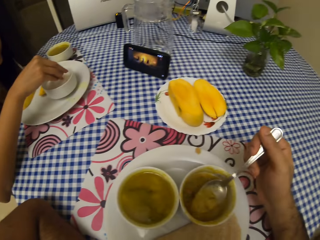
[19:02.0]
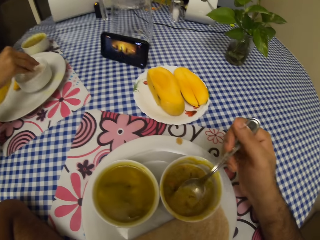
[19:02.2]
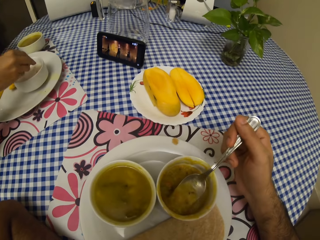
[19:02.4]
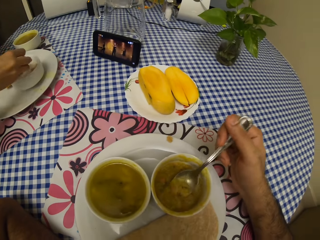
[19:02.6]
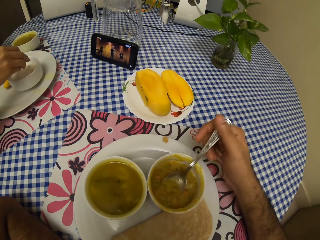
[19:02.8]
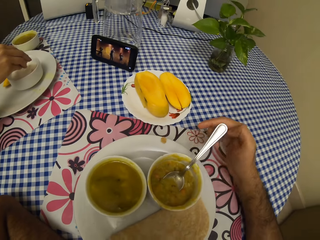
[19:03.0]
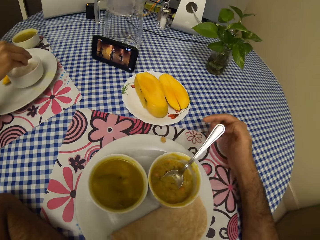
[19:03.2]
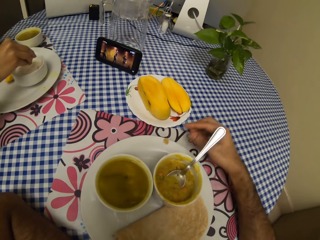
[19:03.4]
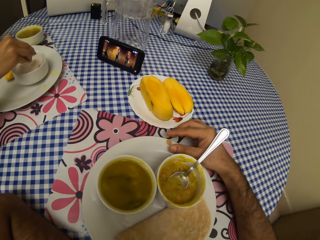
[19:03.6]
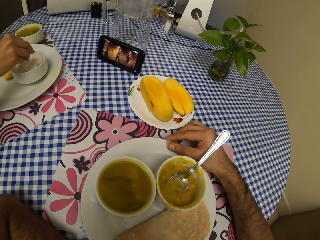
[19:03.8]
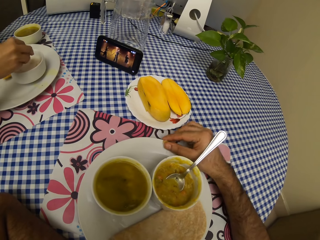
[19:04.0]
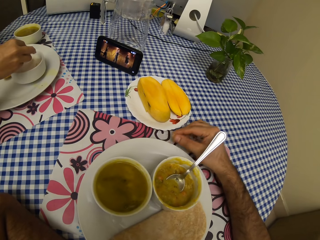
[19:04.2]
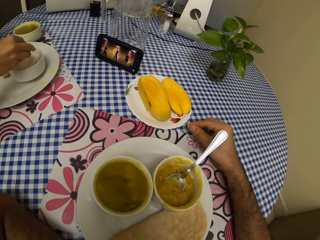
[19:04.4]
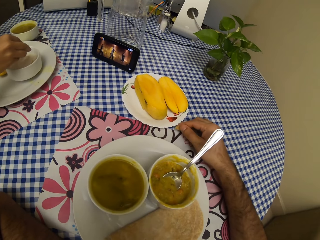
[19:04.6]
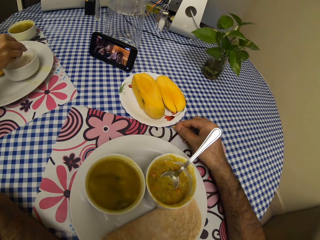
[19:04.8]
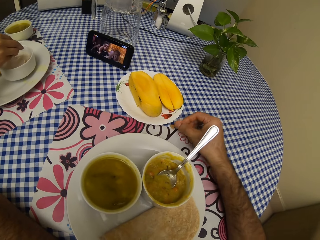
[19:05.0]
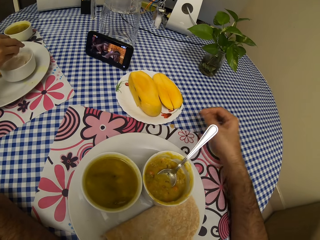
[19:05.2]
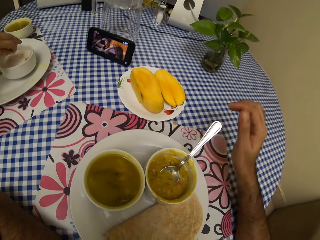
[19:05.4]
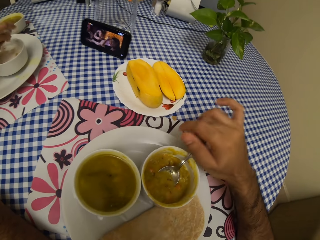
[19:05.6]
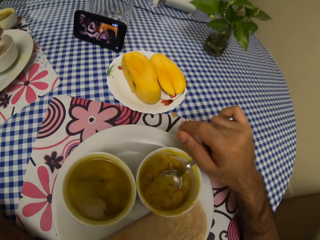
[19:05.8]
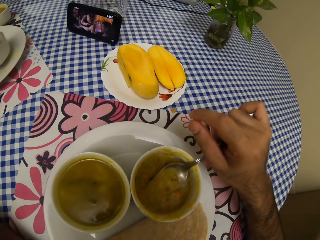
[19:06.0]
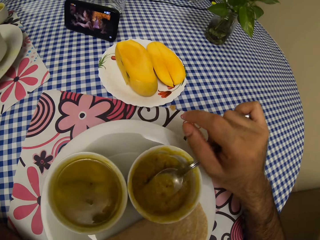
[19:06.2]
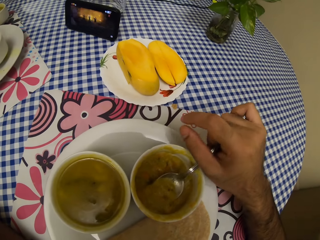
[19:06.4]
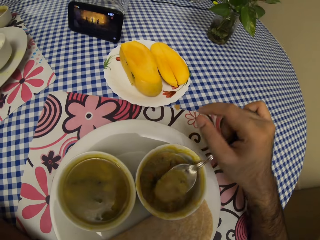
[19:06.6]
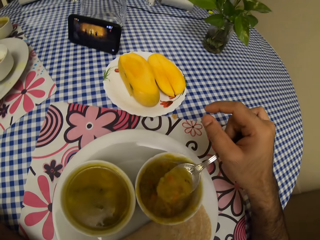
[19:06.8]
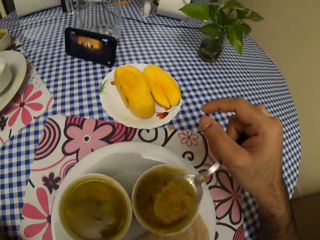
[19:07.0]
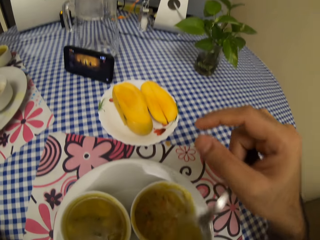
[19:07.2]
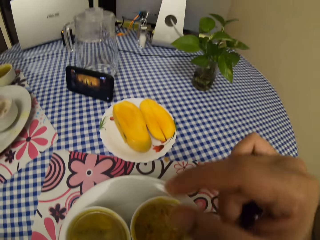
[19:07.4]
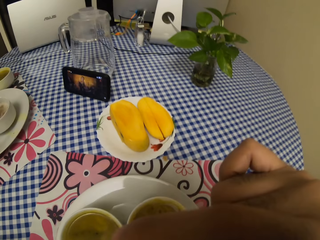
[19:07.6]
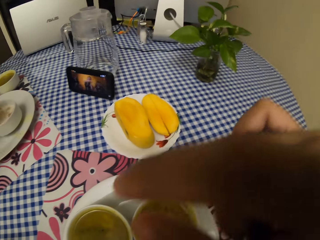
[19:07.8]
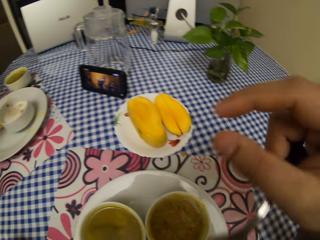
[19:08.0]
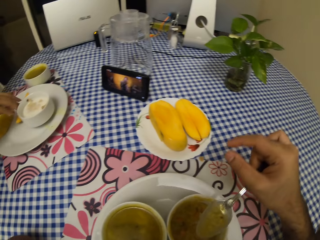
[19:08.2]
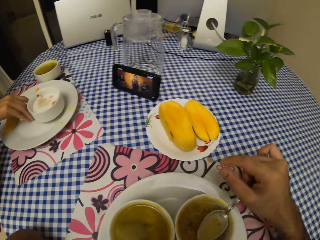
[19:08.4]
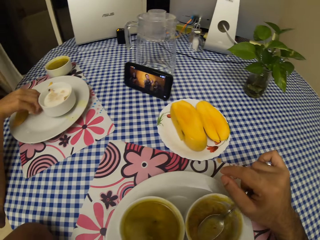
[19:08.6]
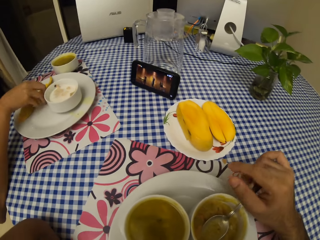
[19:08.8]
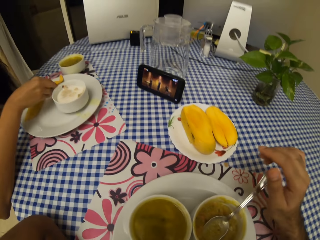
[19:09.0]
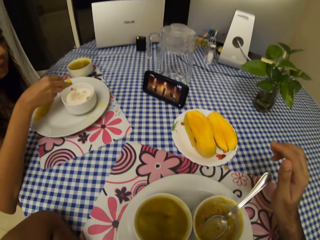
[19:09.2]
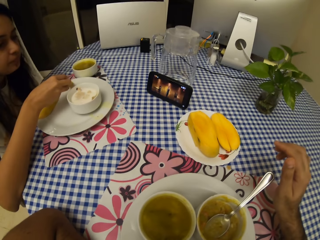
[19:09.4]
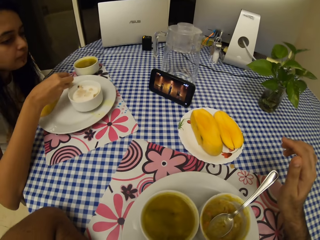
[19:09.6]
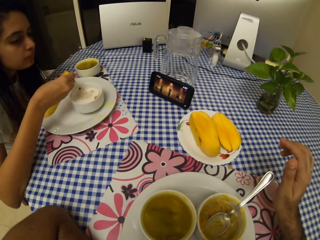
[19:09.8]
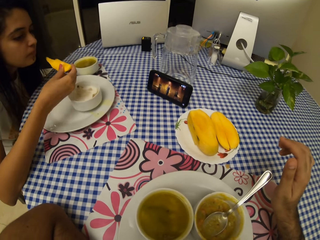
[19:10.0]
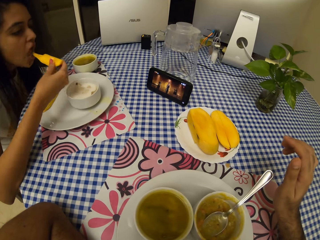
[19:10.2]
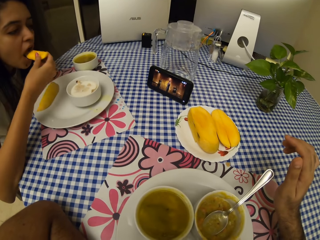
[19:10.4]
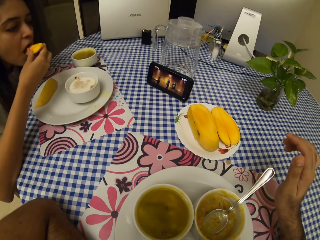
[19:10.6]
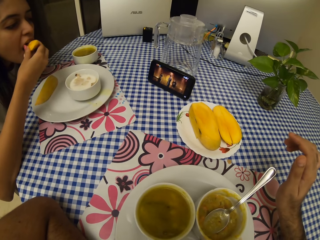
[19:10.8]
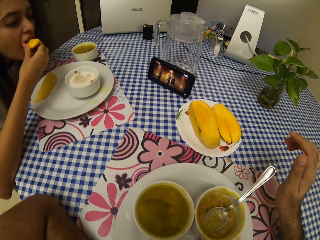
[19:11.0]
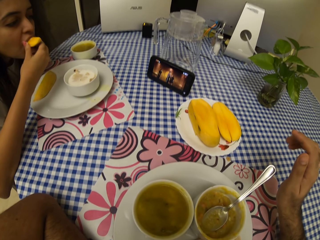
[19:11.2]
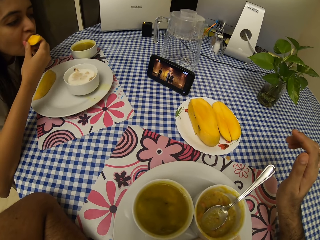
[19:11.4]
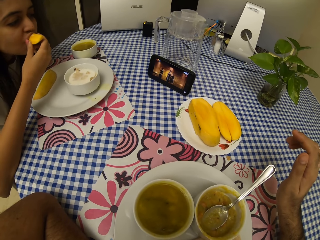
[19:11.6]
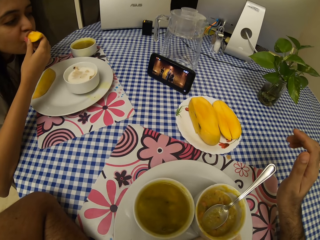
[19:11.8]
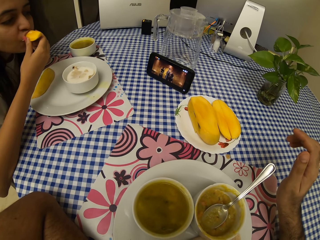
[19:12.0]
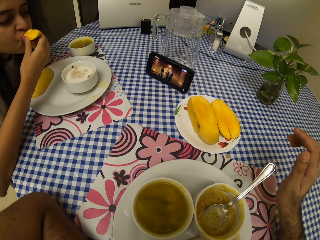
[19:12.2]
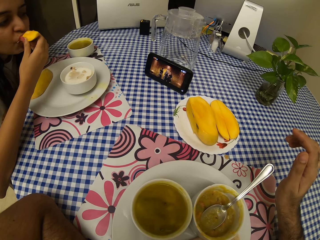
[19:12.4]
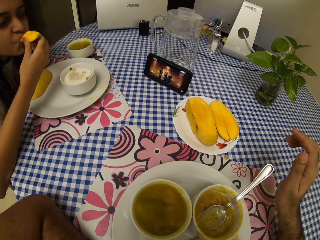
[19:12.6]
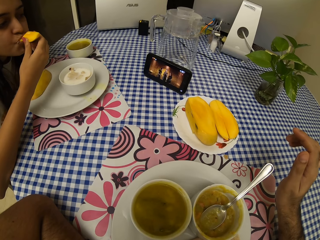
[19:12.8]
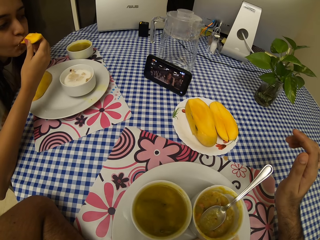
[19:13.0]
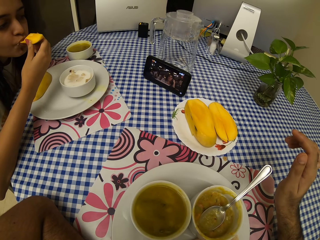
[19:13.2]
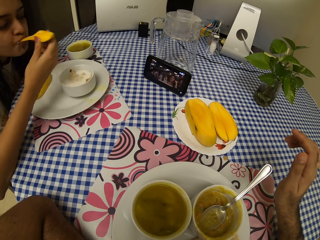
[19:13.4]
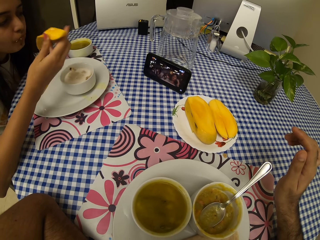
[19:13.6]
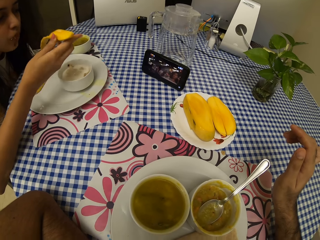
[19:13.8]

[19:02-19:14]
The camera wearer removes the dirt from the plate. They move the small roti. They hold the spoon. They eat. A lady picks up the piece of mango. The lady eats the mango.

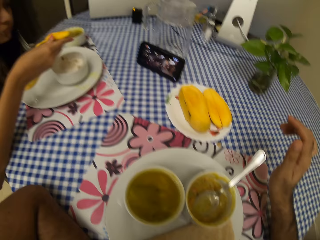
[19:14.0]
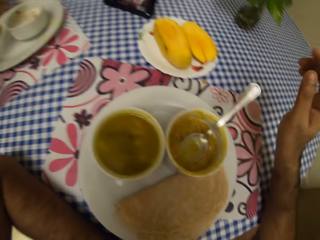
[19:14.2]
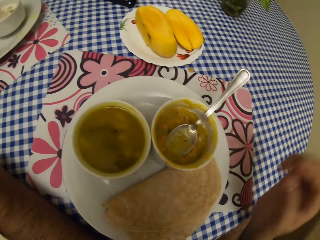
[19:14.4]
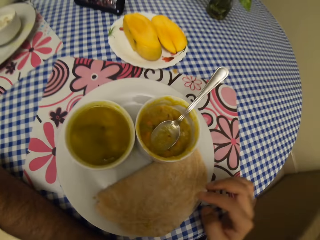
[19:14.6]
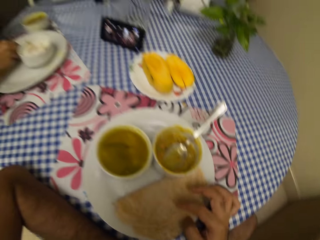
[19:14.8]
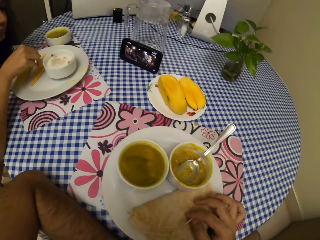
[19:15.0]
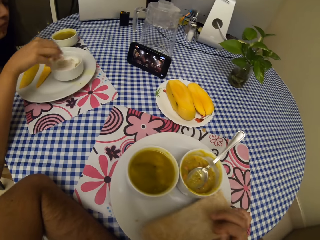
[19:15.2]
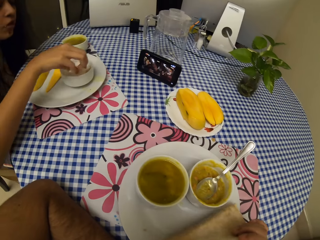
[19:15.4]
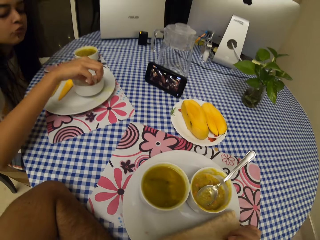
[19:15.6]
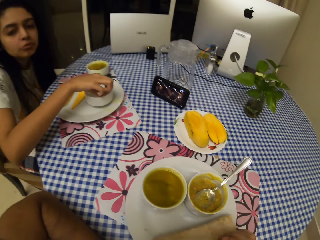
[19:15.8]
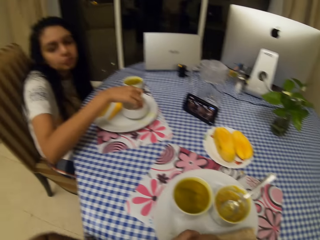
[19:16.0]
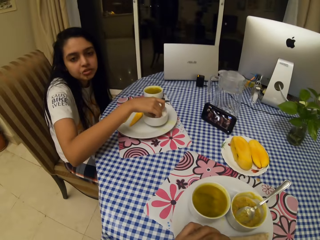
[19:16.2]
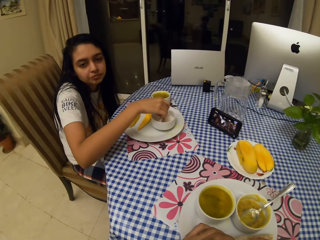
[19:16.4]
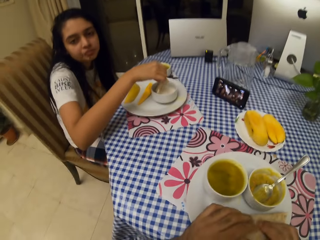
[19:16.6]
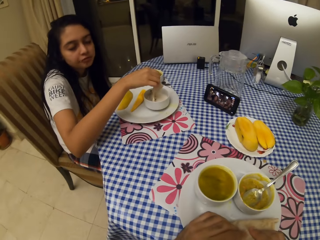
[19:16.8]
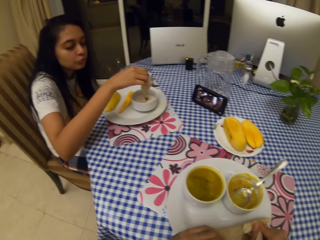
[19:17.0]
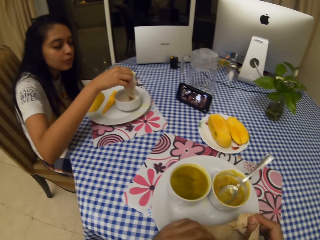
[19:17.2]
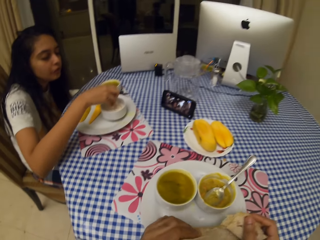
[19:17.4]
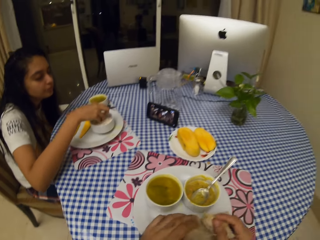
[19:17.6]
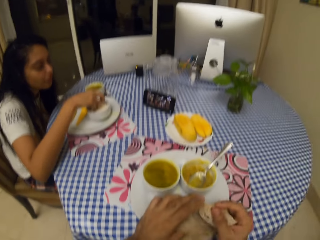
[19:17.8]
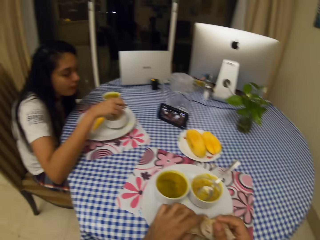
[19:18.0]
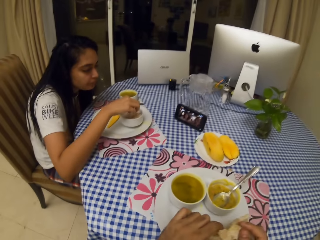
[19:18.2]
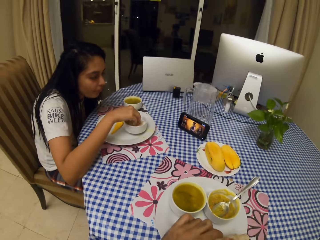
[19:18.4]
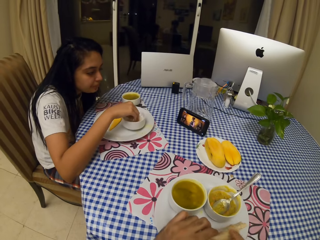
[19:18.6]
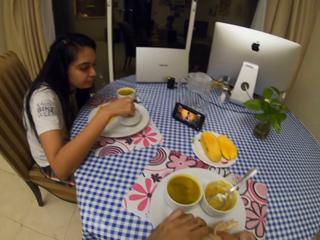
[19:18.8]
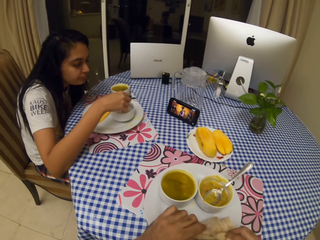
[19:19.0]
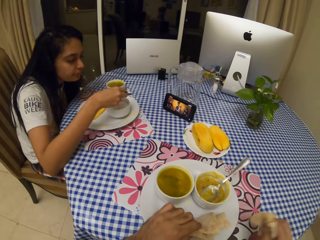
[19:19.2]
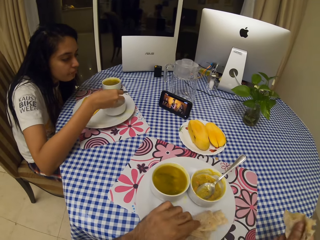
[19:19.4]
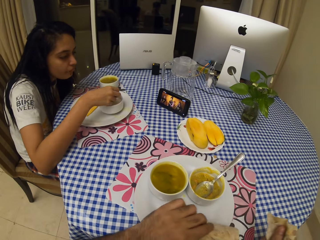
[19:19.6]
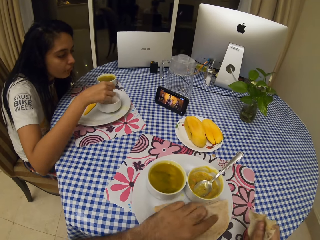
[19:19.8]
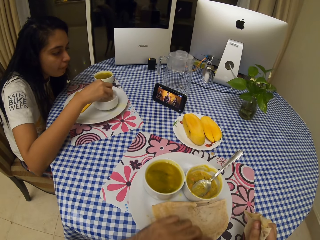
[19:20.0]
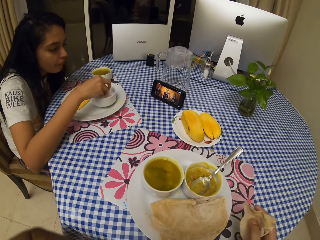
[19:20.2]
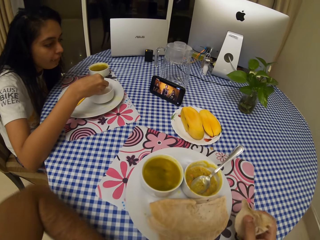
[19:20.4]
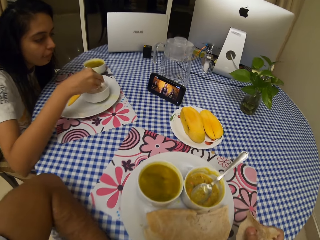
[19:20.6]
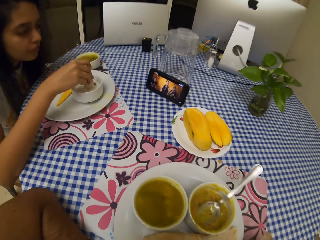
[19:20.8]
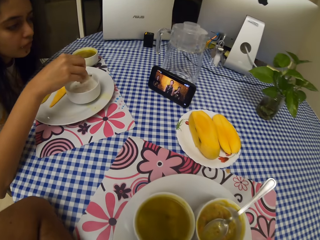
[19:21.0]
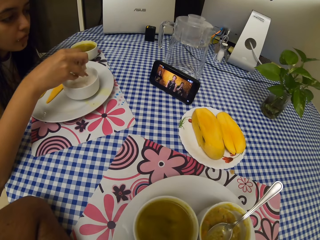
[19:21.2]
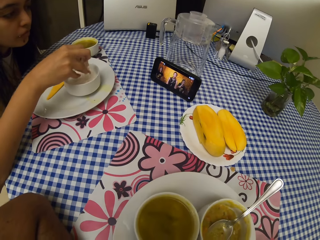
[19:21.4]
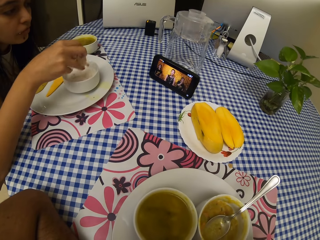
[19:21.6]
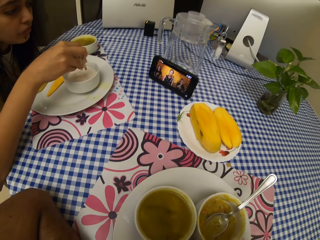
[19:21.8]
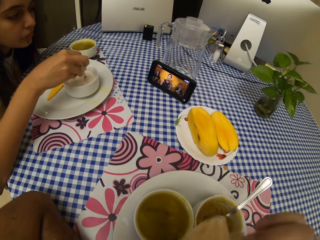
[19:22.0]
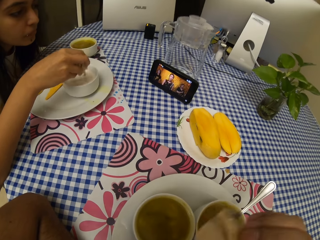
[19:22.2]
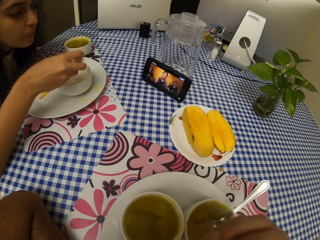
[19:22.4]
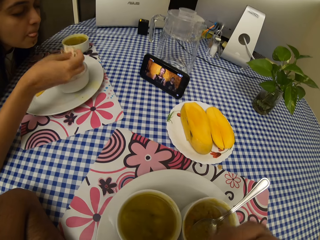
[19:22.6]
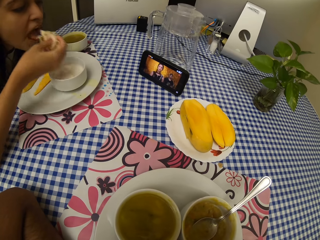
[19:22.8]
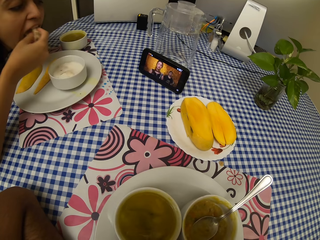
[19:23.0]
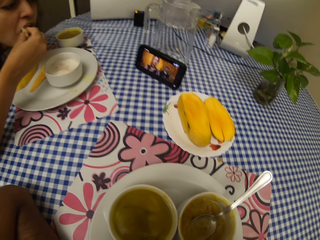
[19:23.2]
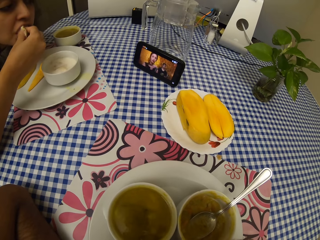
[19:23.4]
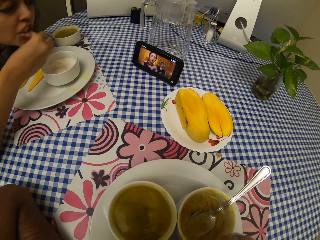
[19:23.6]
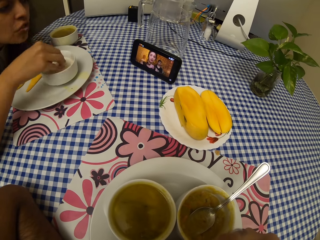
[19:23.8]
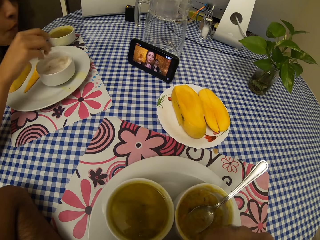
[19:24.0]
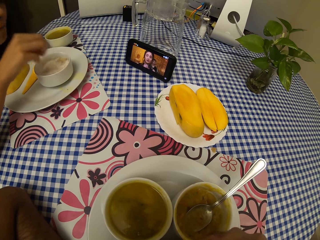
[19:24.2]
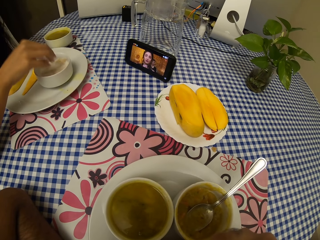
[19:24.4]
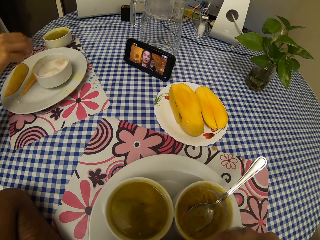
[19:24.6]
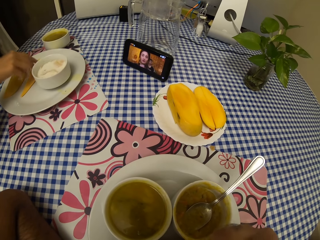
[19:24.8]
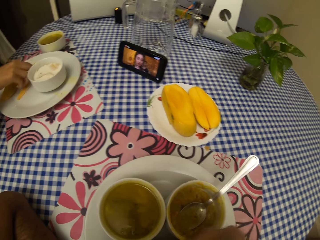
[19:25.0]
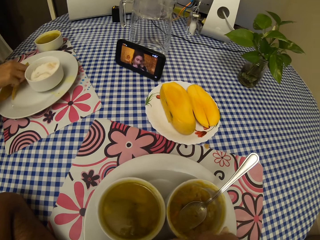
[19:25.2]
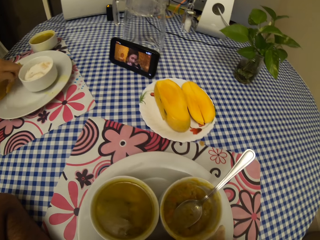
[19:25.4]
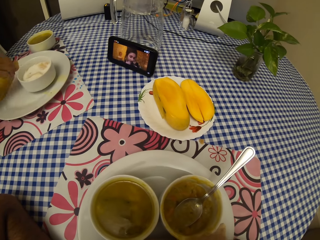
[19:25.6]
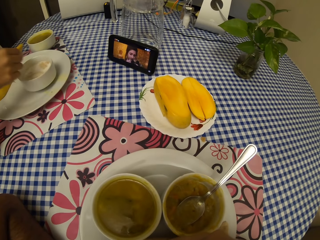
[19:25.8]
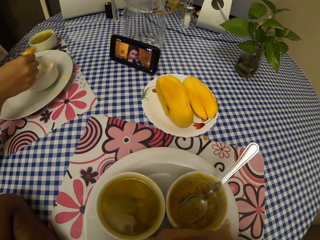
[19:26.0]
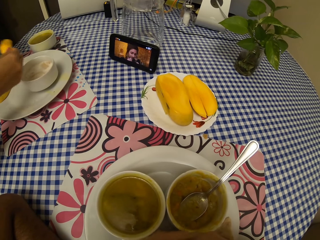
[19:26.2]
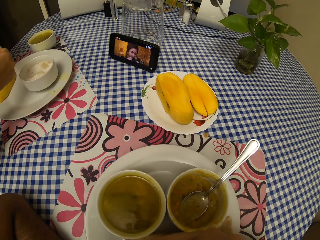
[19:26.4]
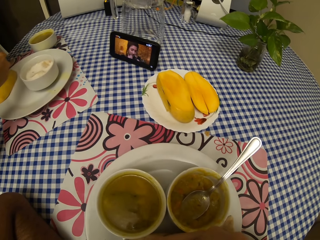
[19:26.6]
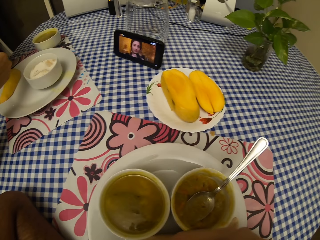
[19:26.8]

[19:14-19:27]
The camera wearer picks up the chapati. A lady converses with the camera wearer. The camera wearer cuts the chapati. They eat. The lady eats food. The lady picks up the mango.
